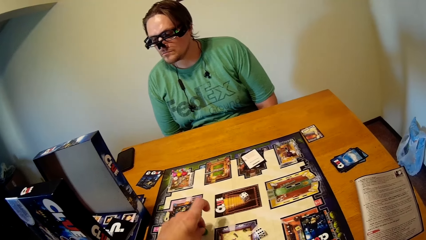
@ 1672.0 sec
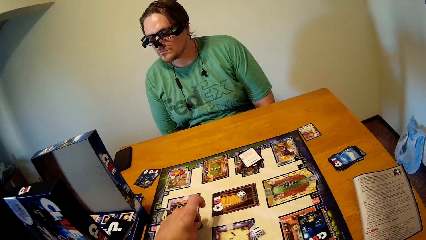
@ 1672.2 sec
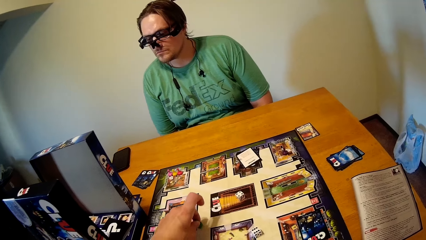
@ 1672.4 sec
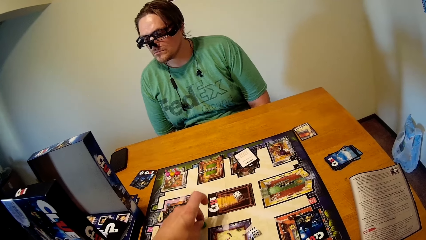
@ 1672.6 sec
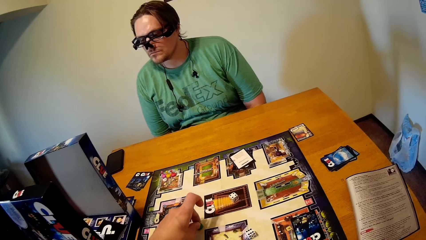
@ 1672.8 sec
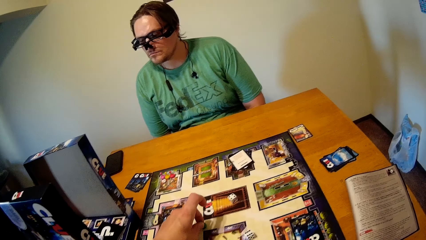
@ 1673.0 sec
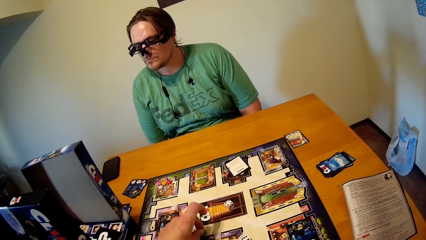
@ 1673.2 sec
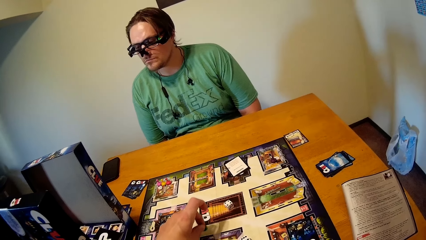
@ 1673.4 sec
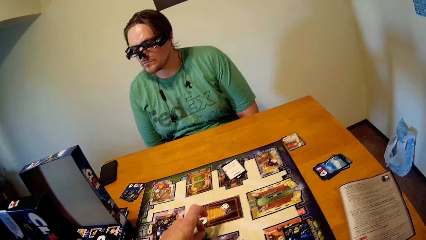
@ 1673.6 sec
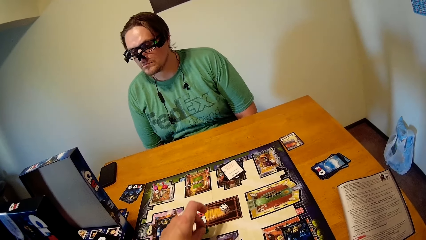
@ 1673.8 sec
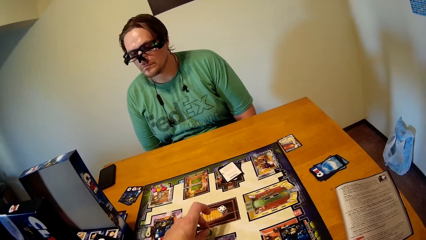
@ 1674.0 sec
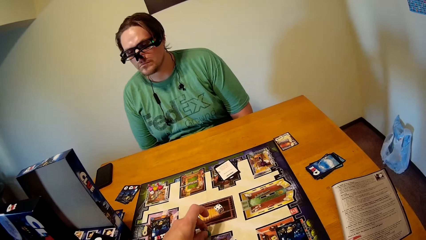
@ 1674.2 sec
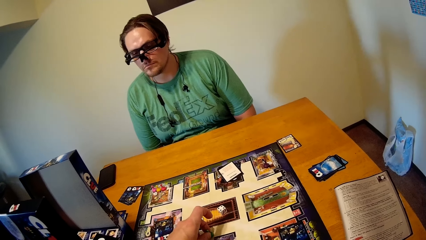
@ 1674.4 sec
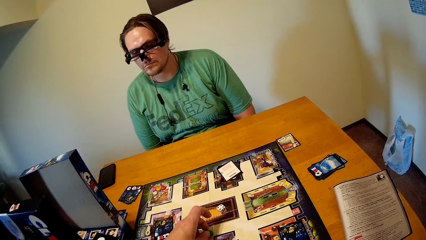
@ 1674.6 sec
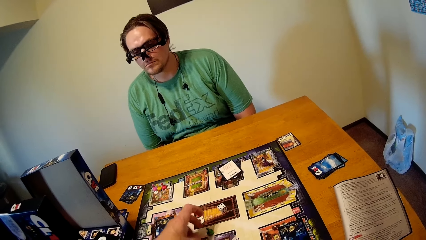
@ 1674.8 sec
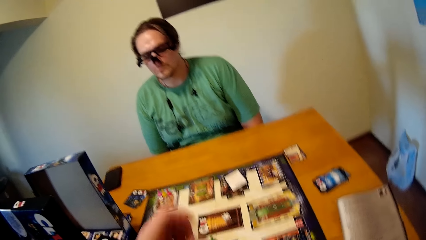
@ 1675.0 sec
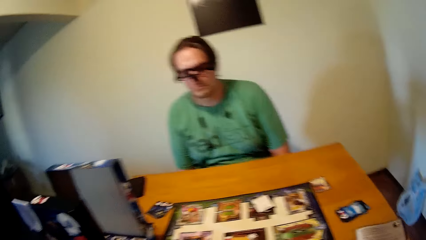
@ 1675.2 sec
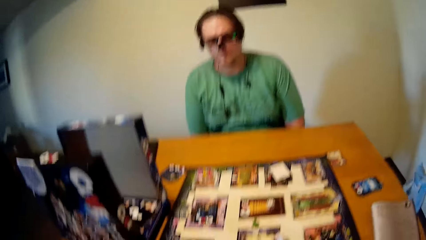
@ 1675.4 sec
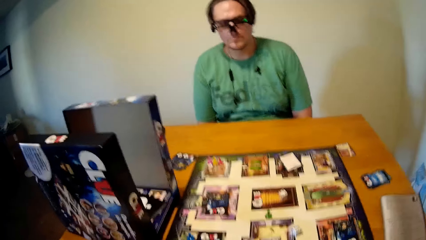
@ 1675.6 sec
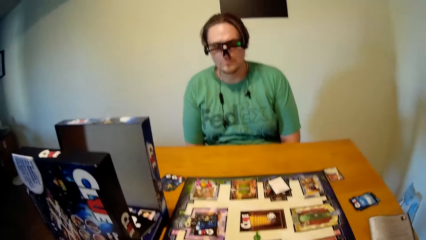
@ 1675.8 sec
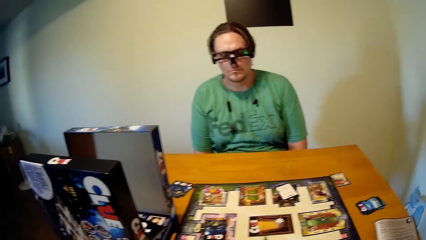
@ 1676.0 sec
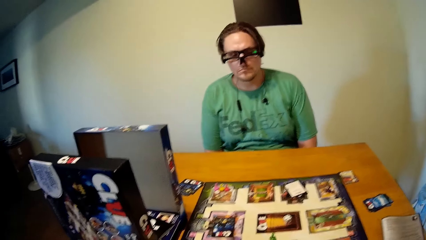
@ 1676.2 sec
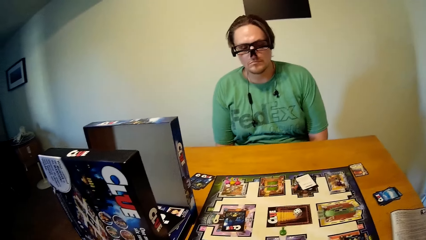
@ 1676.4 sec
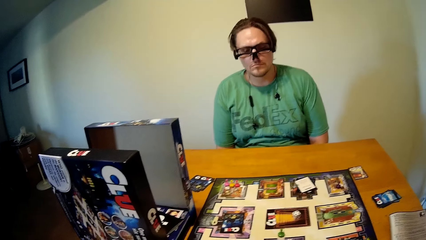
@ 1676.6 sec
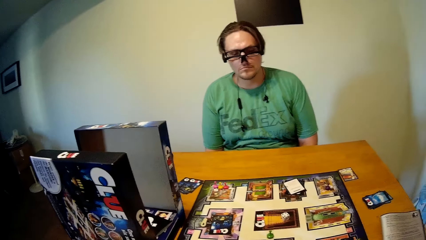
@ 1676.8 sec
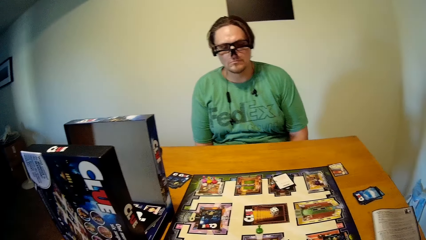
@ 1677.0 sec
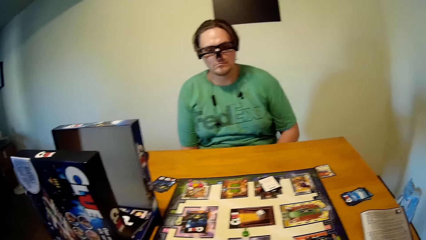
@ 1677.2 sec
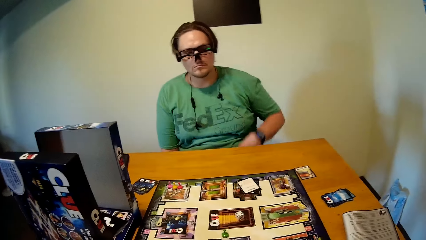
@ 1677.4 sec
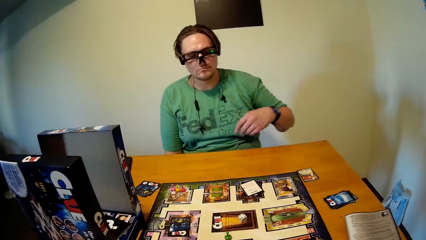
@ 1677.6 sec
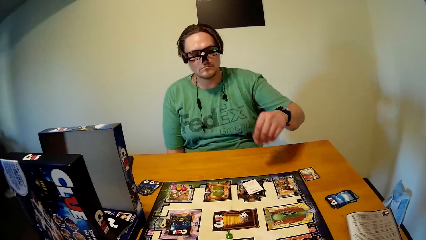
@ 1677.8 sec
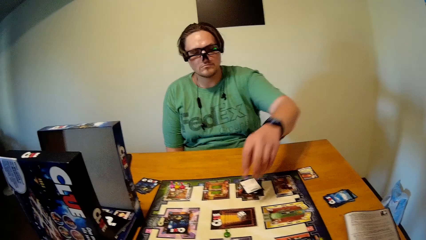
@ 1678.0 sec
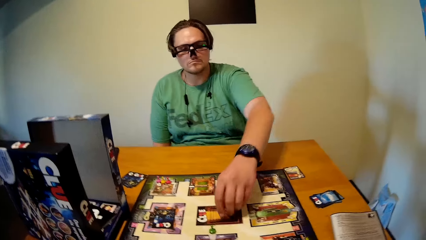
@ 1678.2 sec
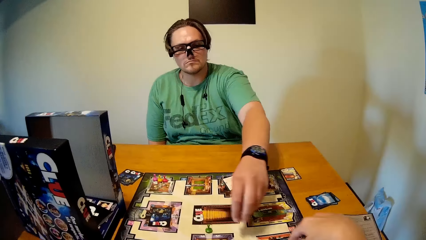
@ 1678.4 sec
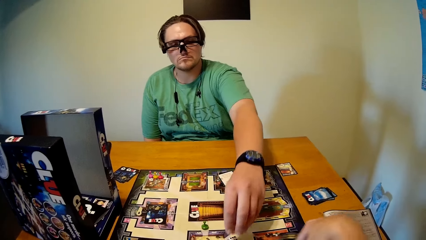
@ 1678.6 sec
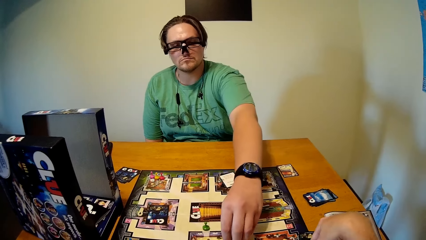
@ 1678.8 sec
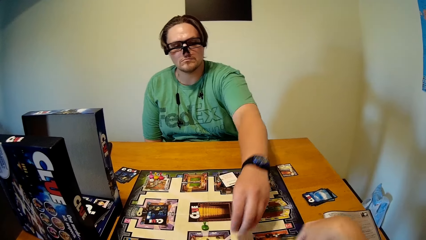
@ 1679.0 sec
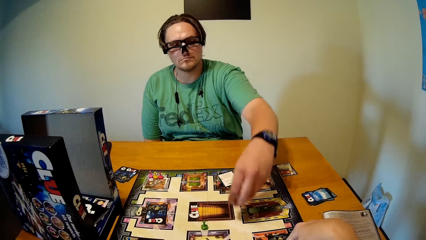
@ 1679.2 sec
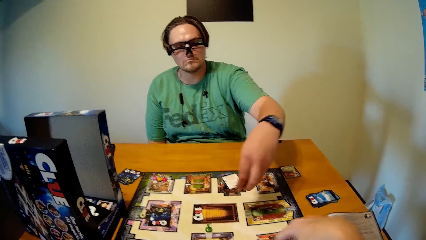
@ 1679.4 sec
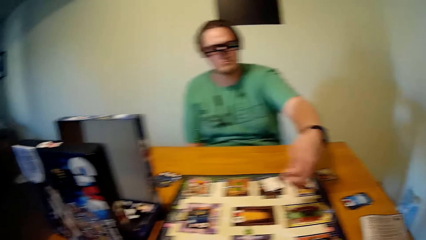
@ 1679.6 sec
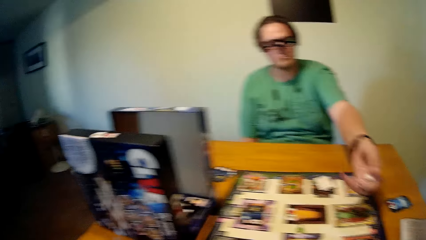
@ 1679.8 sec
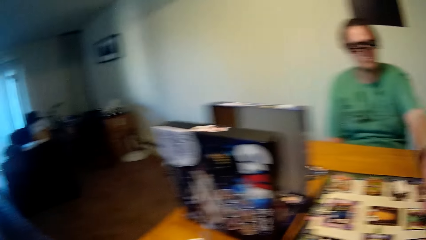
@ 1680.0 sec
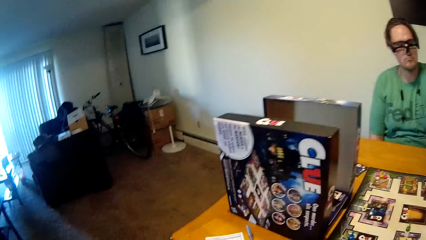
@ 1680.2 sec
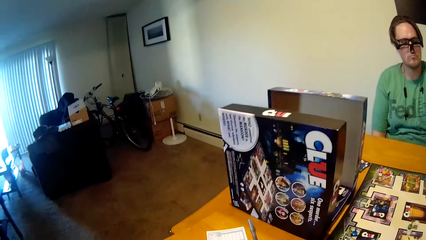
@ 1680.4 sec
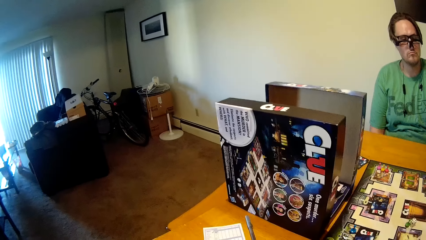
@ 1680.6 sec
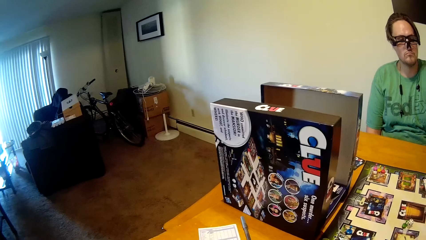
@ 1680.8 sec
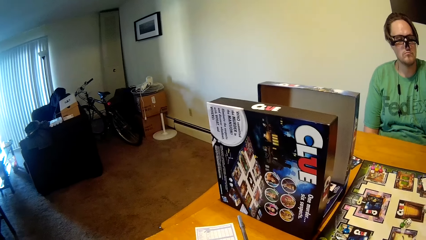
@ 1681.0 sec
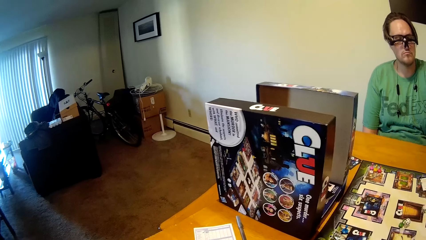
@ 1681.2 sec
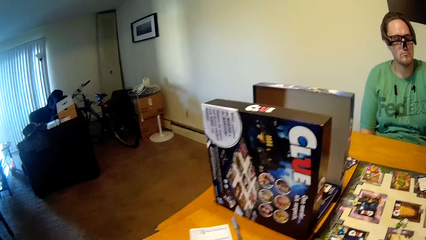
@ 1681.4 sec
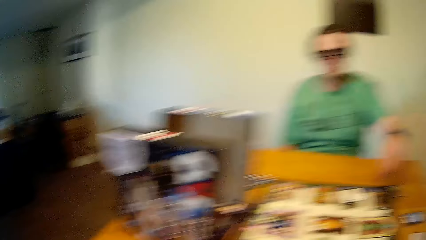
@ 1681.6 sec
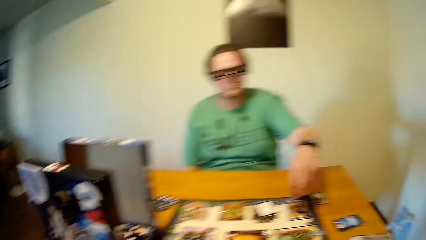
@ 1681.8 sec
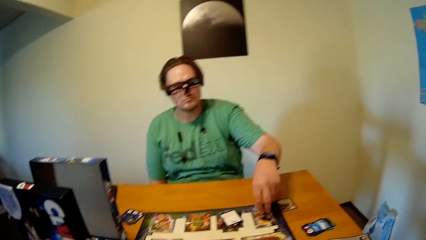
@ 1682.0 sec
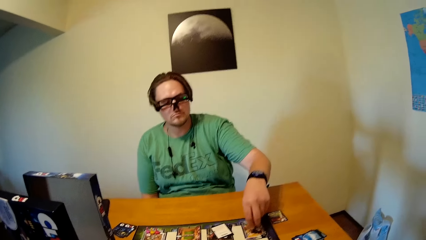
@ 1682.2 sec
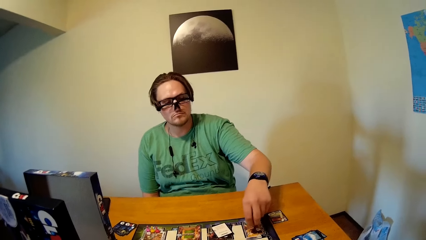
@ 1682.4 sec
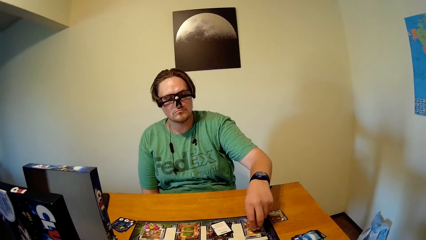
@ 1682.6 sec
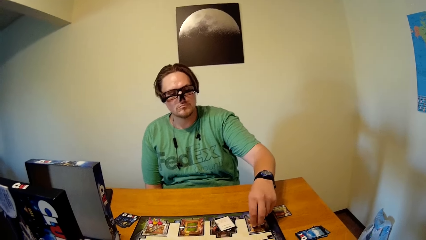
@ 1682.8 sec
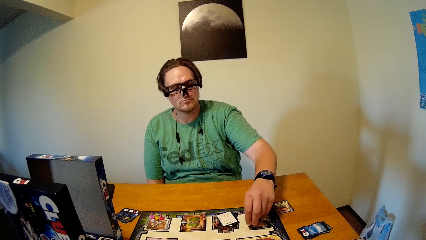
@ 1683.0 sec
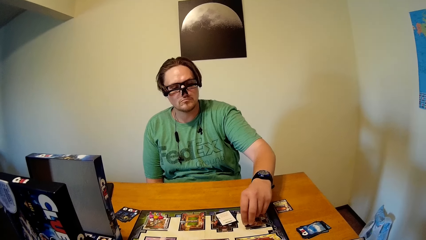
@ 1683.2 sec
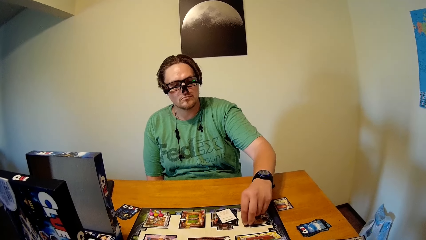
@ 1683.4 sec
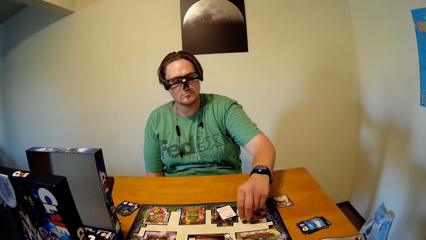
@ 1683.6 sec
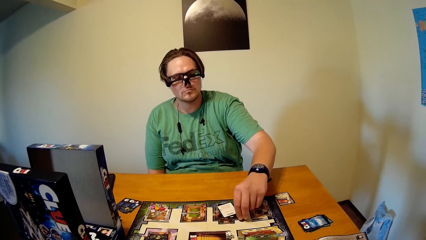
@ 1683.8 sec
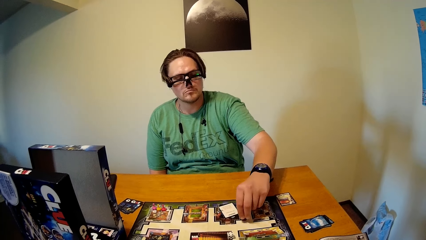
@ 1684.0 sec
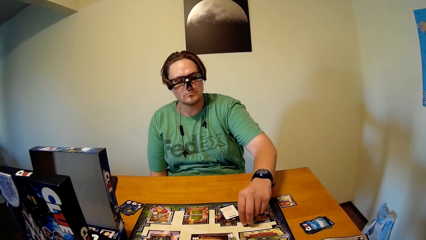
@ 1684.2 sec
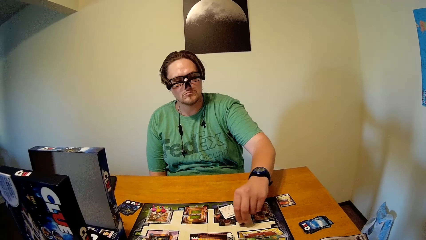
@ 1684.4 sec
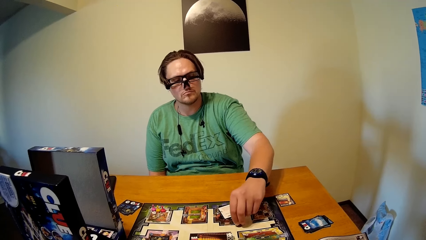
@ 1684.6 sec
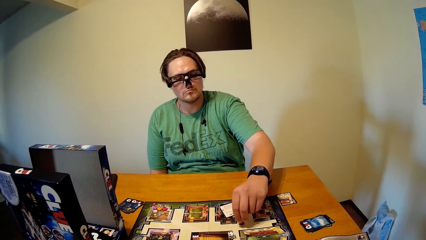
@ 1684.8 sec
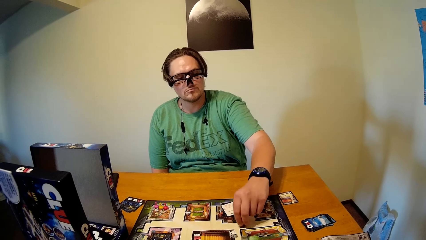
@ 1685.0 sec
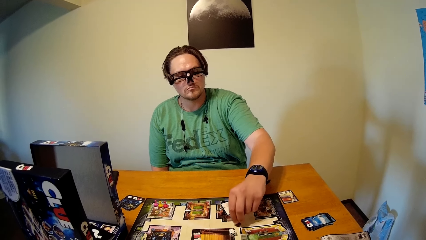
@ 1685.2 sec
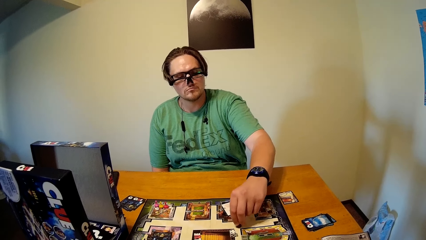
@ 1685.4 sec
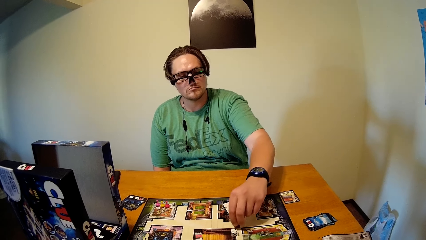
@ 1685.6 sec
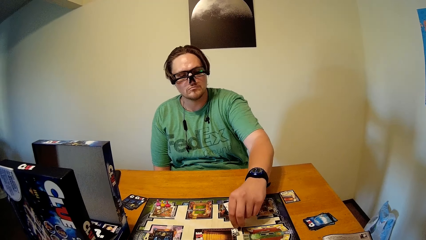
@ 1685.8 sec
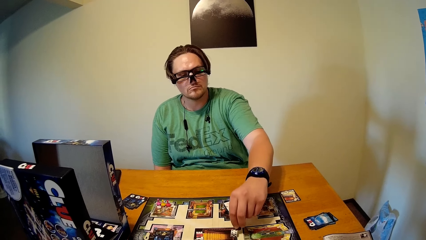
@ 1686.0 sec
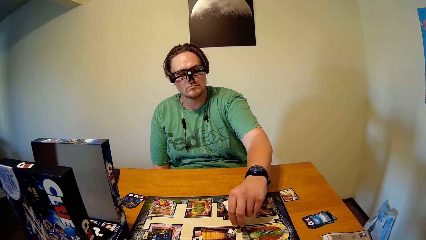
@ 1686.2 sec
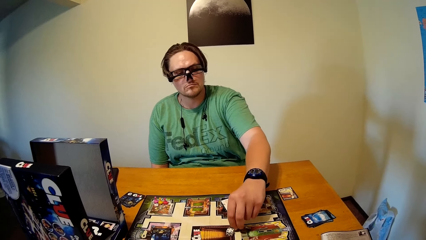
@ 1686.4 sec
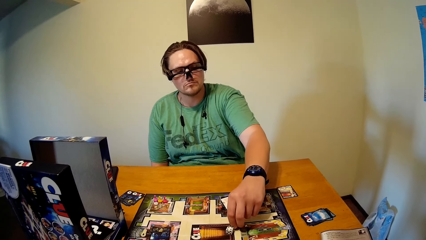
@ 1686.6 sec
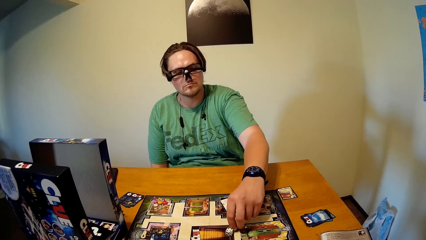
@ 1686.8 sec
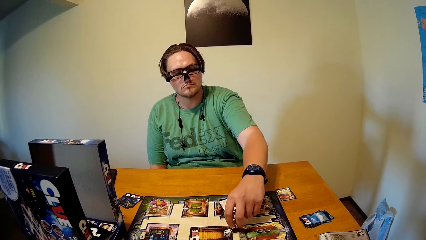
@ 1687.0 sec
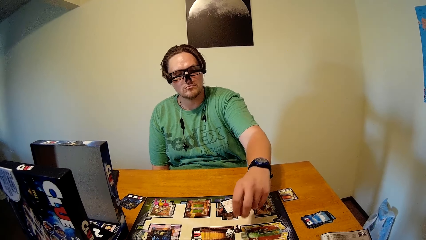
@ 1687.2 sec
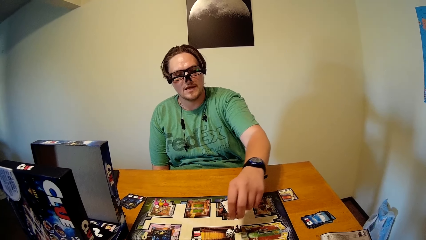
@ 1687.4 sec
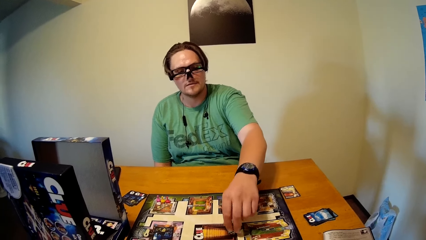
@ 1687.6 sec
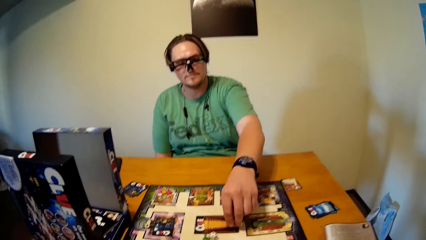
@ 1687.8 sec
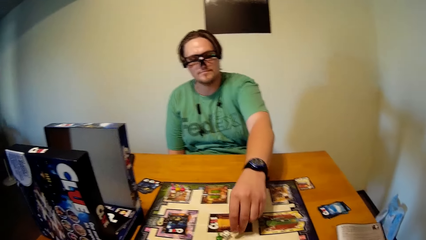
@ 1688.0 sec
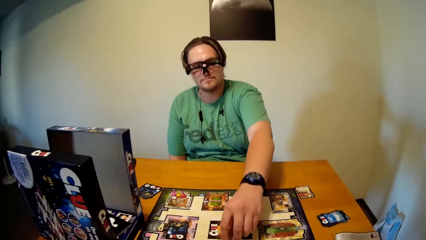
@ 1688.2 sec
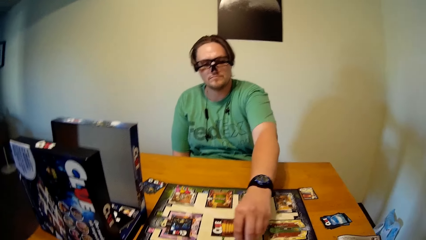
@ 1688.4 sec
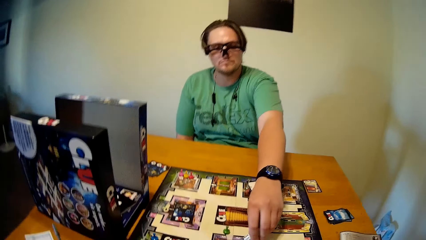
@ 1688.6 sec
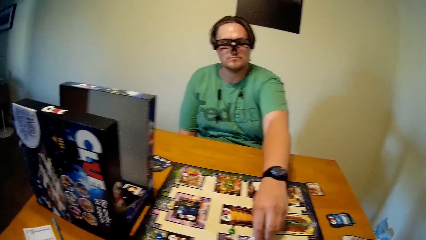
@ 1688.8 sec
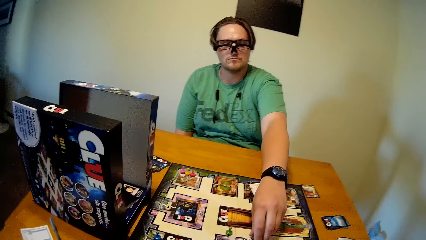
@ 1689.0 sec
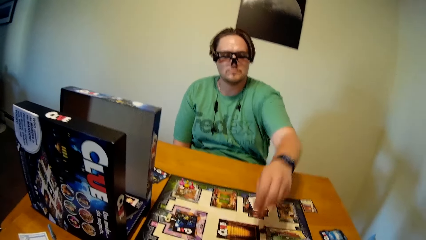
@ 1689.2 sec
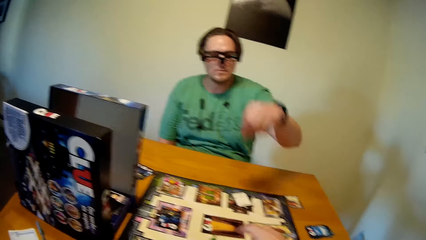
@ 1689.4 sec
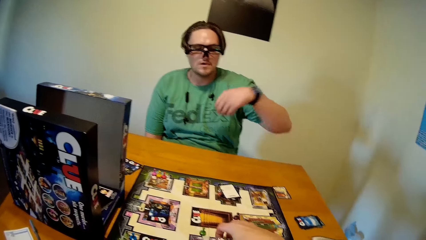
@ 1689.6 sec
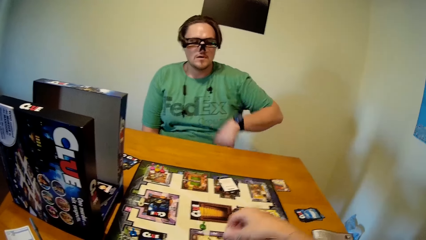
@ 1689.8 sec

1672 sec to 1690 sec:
A man moves a piece on the board with his left hand. He picks up the dice. The camera wearer moves a piece on the board with his right hand. The man rolls the dice. He moves a piece on the board with his left hand. He moves the dice on the board with his left hand.
